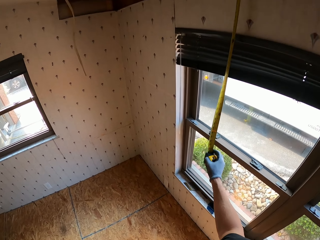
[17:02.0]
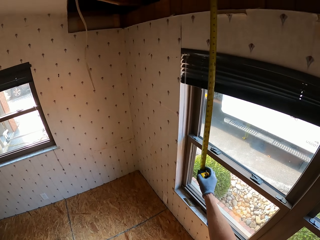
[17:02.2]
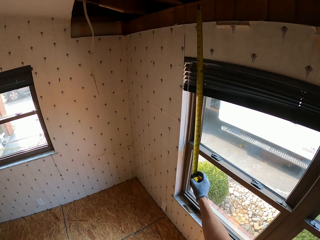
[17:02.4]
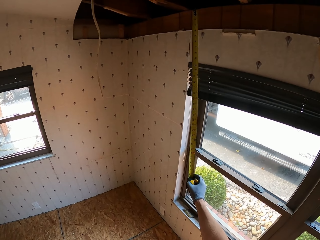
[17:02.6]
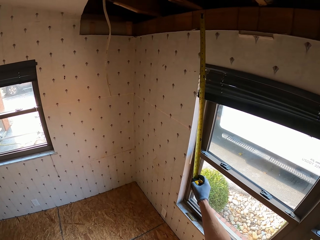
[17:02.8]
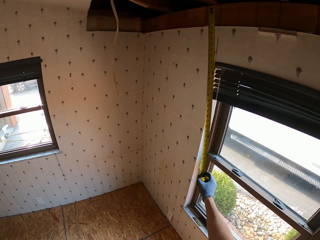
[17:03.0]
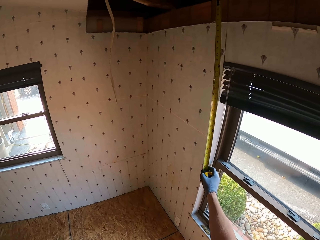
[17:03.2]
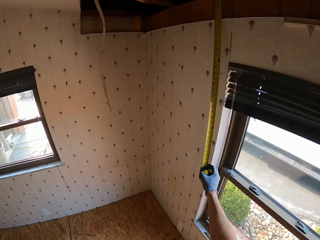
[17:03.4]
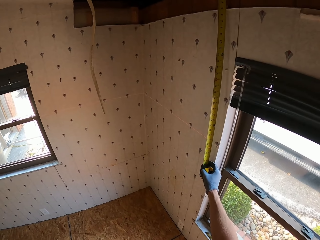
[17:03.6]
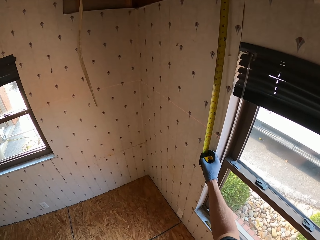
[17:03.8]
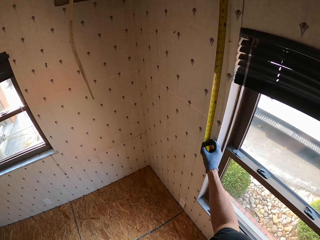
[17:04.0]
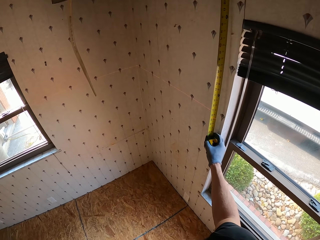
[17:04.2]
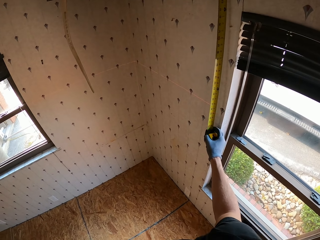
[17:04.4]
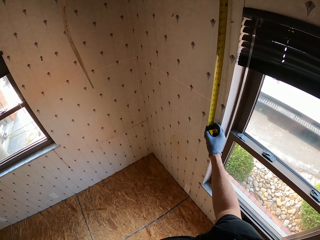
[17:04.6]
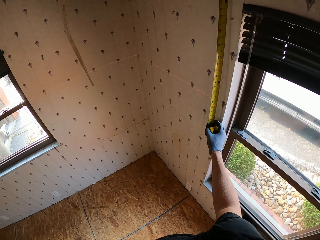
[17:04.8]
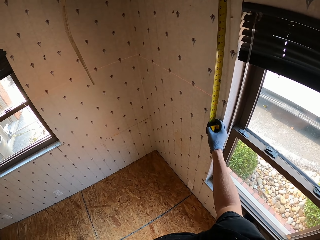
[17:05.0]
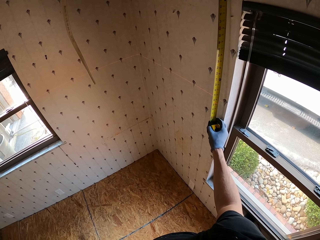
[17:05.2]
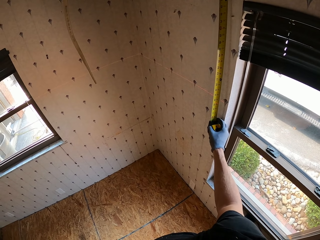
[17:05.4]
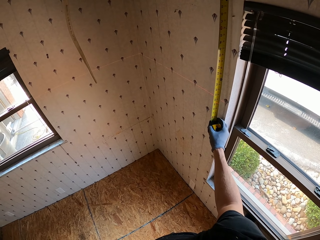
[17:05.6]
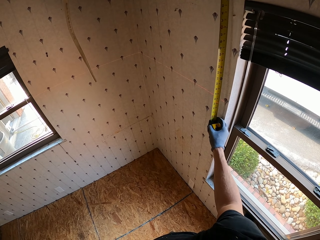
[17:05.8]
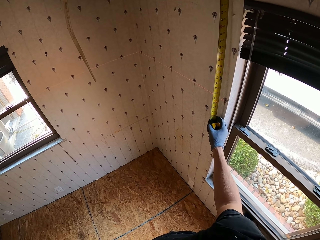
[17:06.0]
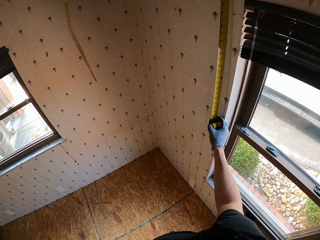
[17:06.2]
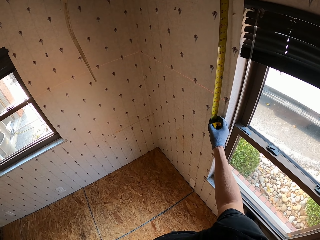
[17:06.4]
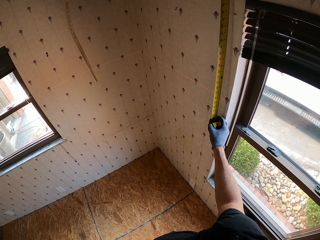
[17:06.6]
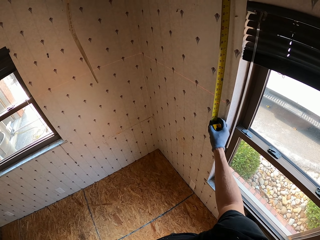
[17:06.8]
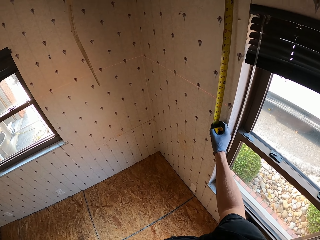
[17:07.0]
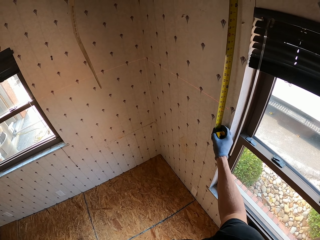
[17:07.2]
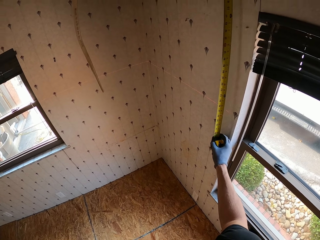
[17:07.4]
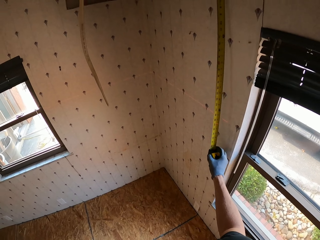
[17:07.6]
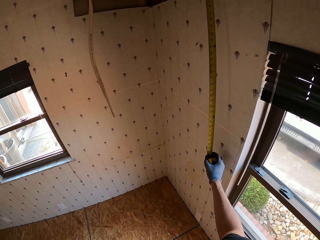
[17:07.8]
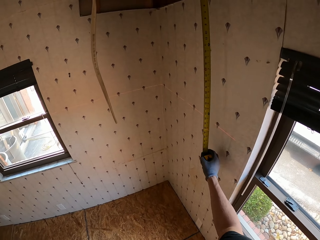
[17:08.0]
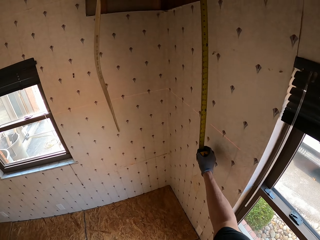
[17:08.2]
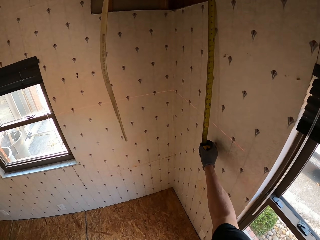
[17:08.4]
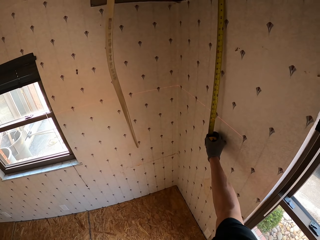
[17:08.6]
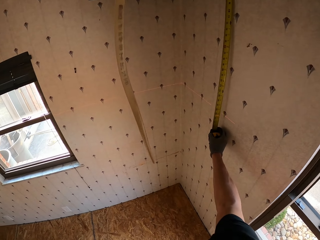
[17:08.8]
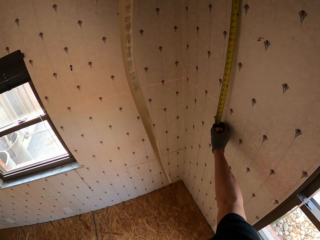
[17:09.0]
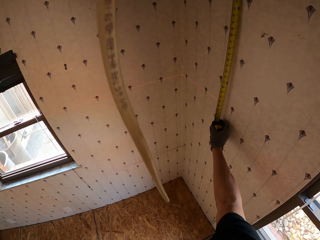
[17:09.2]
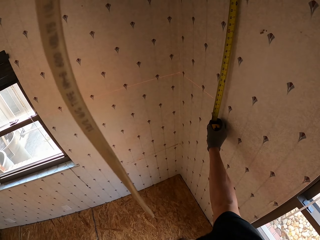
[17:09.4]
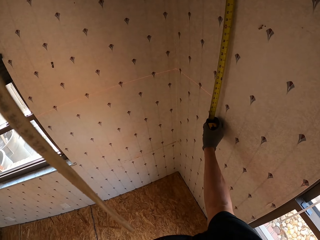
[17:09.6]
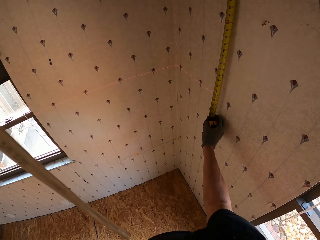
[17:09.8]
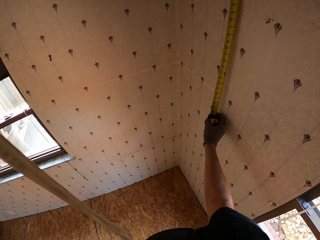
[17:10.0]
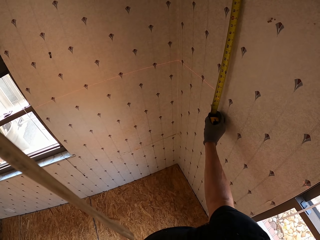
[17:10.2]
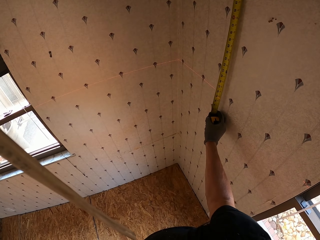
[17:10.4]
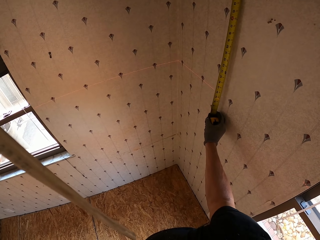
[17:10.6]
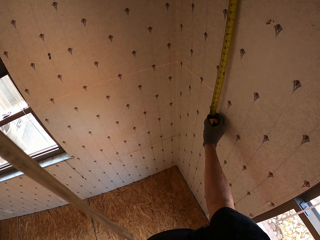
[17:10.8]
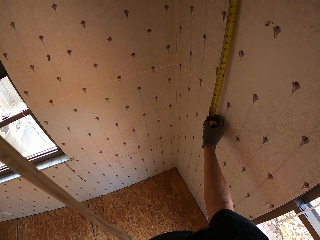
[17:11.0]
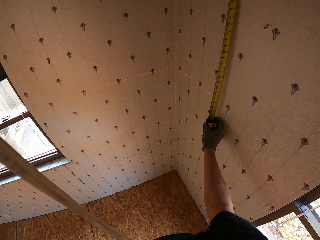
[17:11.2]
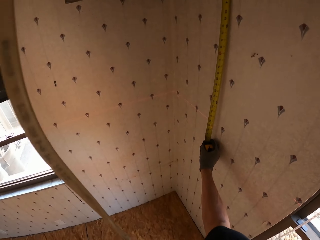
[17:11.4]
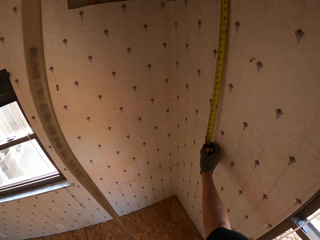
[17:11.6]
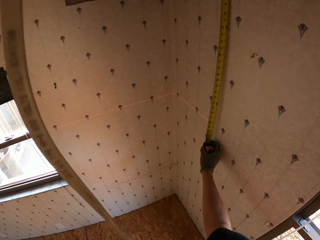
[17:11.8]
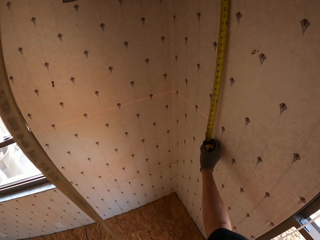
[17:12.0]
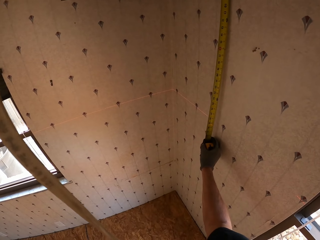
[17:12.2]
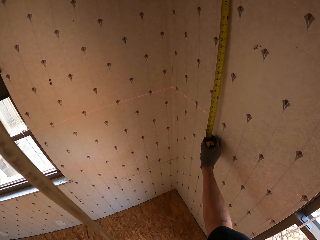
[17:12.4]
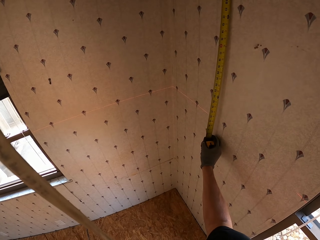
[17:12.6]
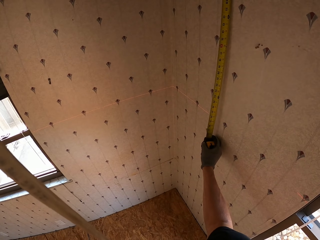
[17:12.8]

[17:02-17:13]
The camera wearer moves the tape measure. They measure the wall with the tape measure. They move the tape measure. They measure the wall with the tape measure.

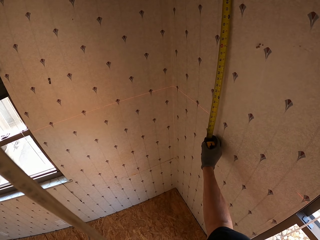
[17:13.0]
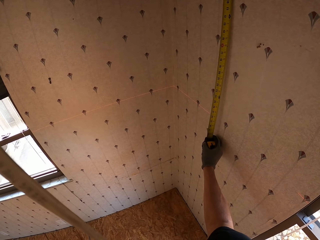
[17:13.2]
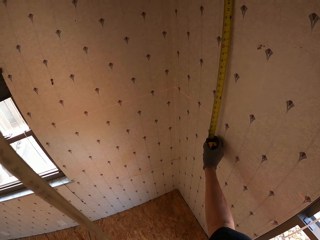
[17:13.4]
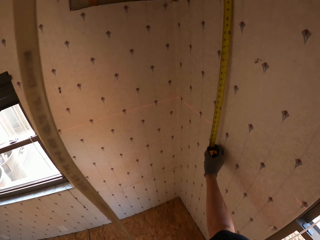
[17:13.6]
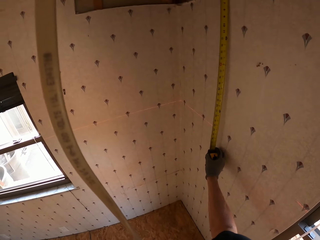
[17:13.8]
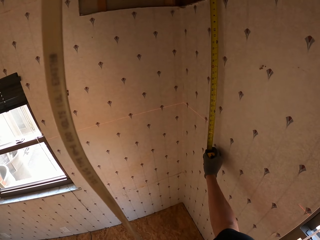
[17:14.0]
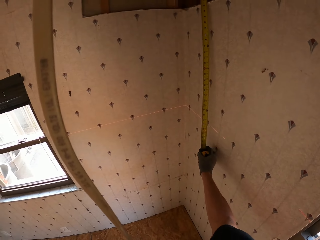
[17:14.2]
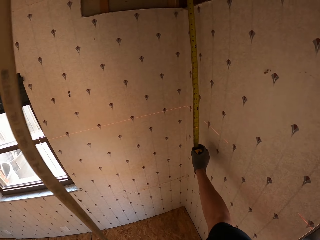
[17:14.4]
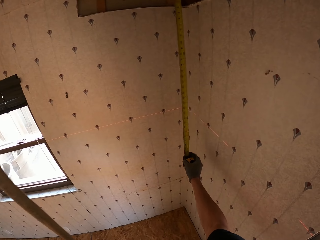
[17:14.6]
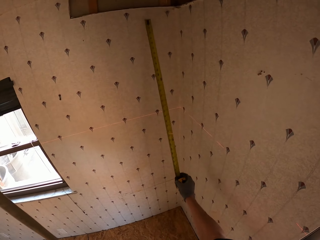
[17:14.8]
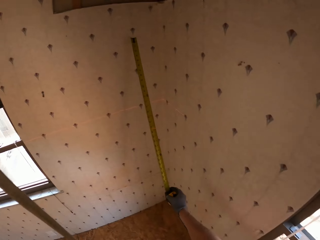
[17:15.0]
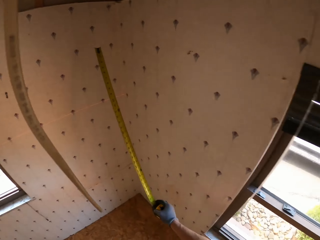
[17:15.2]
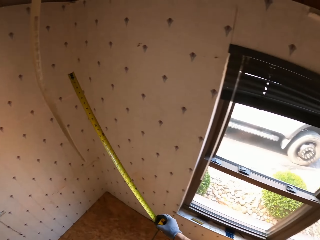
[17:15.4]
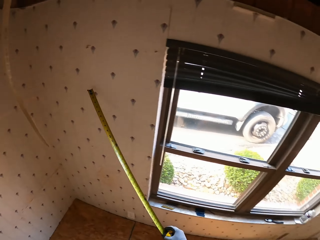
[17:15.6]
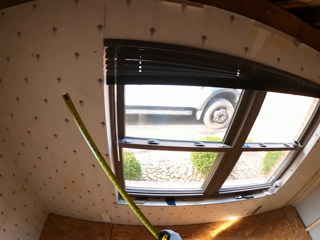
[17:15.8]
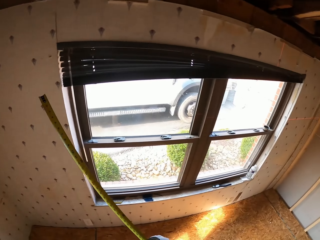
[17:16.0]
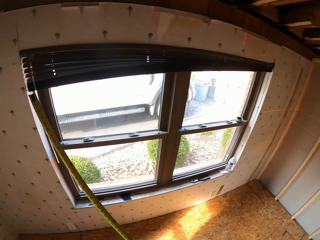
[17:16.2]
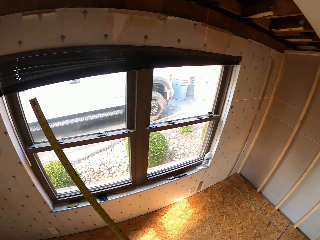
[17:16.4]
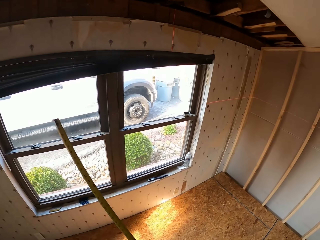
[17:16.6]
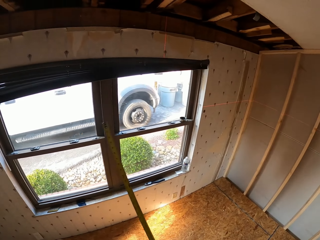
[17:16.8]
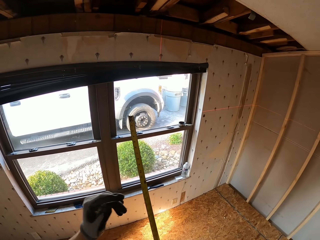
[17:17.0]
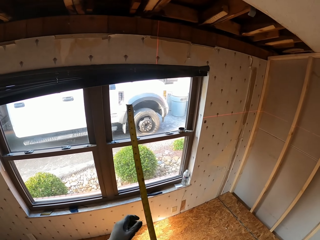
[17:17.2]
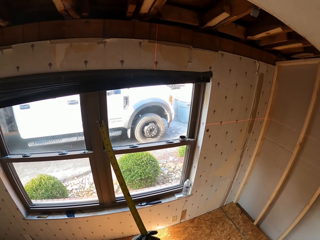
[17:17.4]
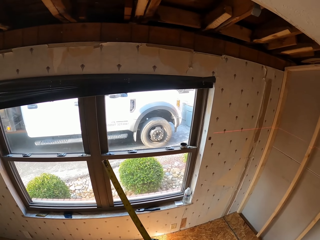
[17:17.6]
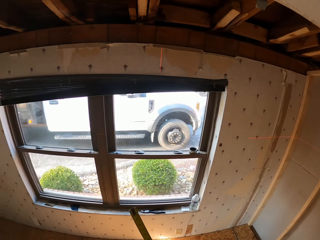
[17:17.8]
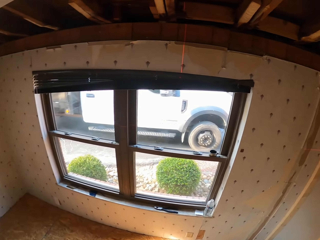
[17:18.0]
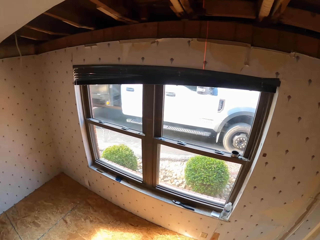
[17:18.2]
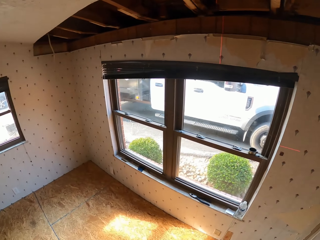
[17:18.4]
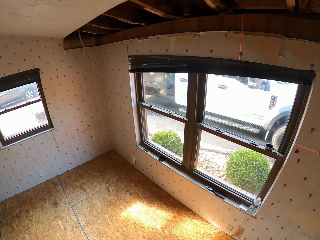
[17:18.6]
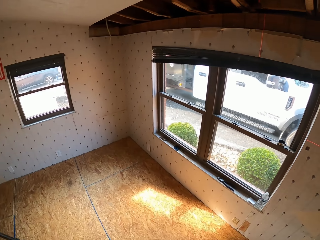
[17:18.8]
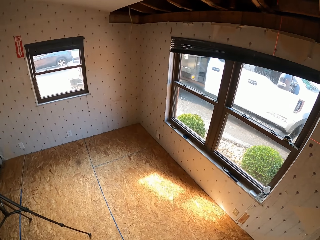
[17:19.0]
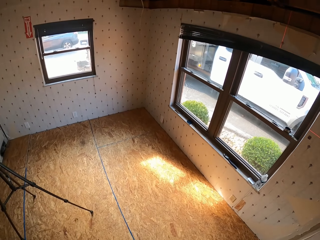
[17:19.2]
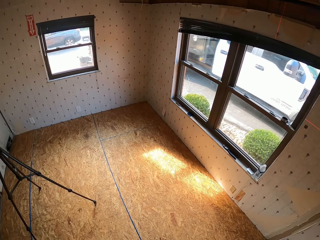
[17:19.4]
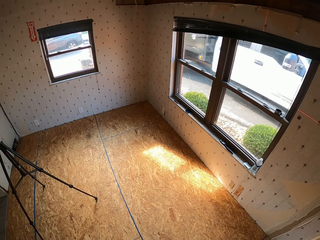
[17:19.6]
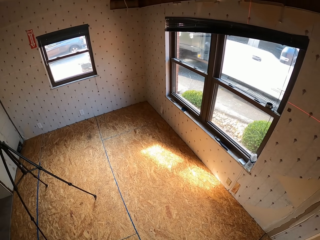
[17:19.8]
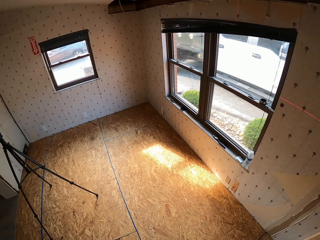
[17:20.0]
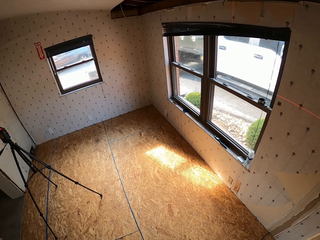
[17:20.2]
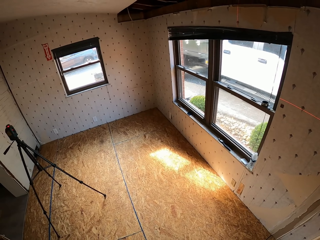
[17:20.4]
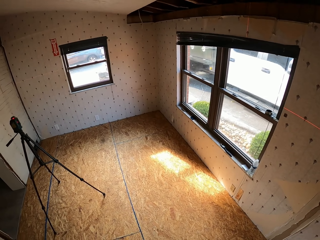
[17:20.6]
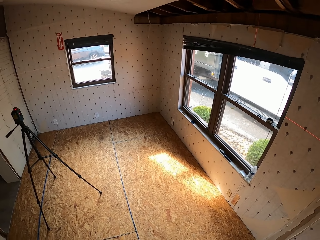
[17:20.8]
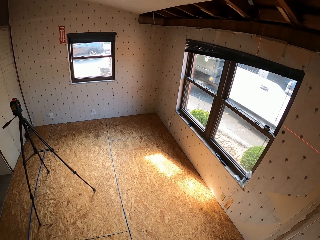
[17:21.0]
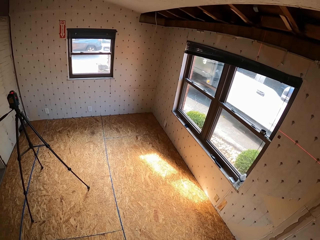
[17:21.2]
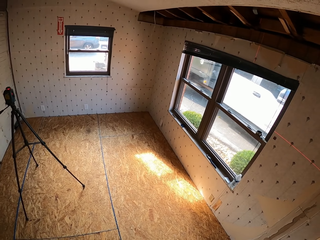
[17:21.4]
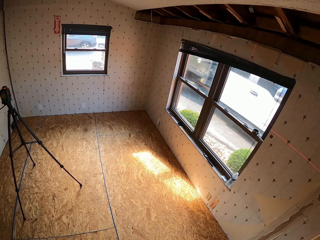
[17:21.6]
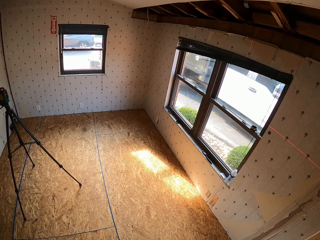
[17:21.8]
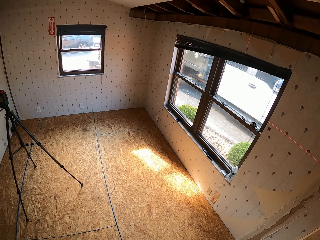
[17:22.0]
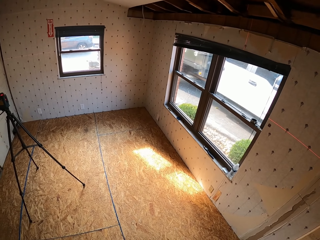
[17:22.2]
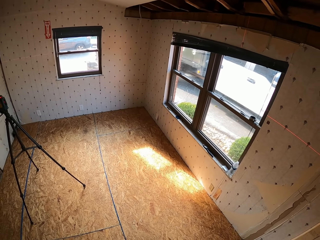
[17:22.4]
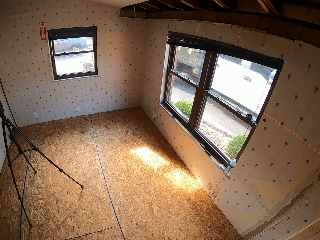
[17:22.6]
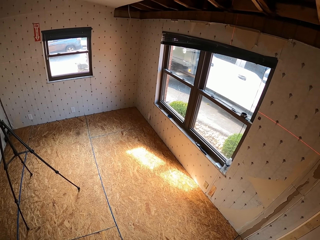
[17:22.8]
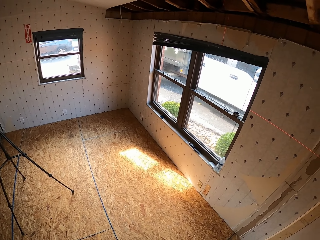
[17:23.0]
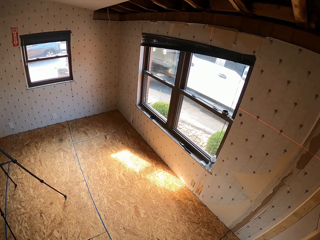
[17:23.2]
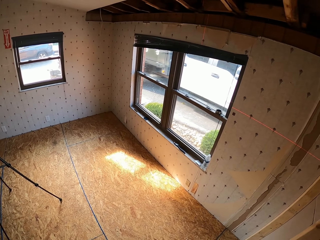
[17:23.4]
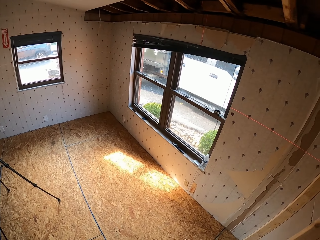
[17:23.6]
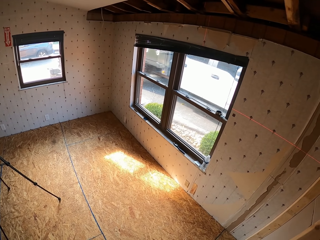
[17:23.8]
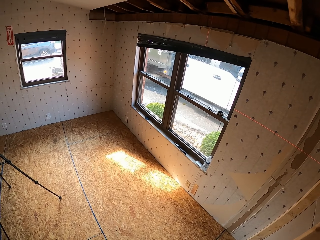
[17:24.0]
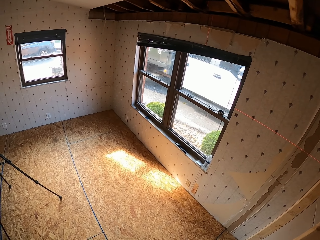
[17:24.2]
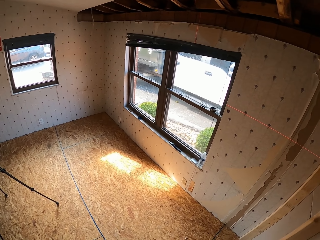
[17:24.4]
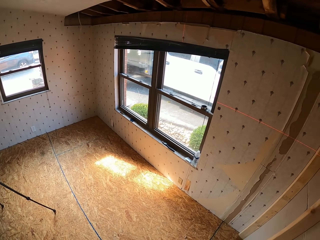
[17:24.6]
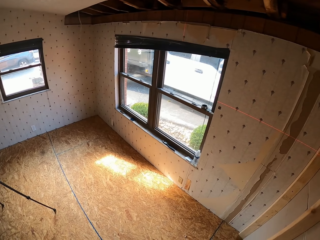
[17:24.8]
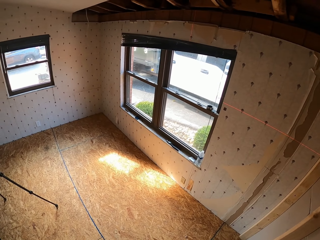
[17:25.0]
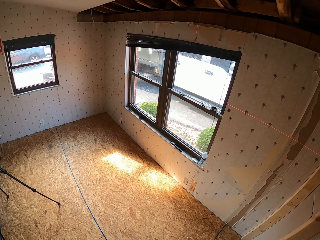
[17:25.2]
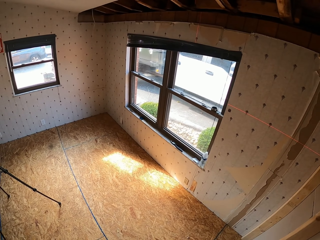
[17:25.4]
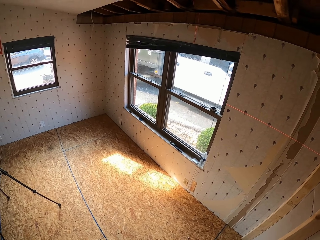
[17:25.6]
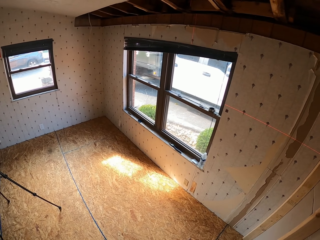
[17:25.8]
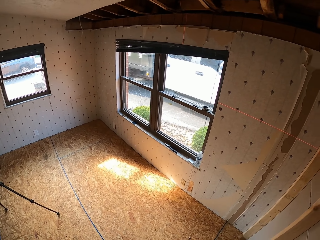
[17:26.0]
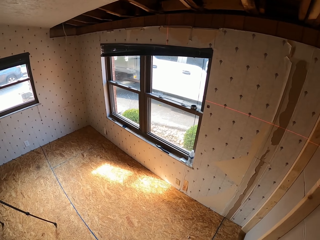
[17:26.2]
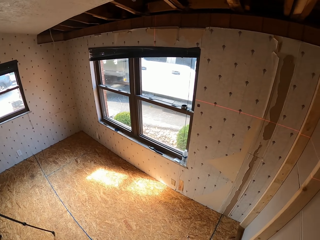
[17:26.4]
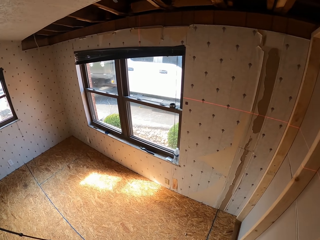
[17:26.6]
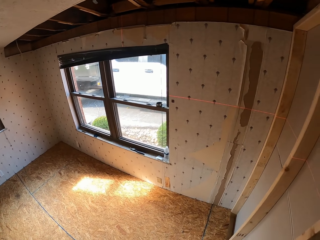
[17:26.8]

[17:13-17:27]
The camera wearer moves the tape measure. They move the tape measure again. They move in the room. They look around. They look around the room.
